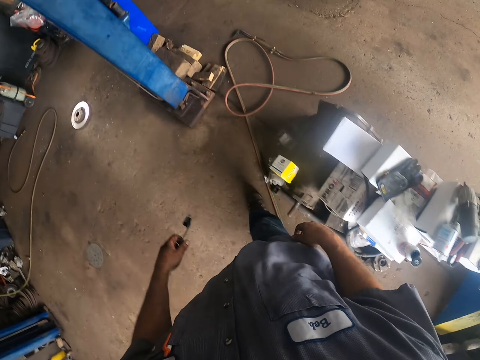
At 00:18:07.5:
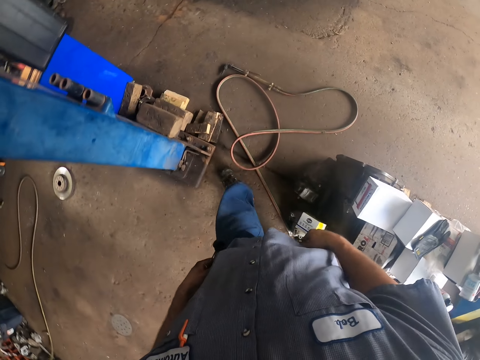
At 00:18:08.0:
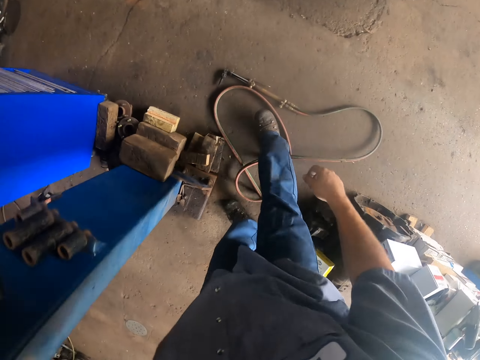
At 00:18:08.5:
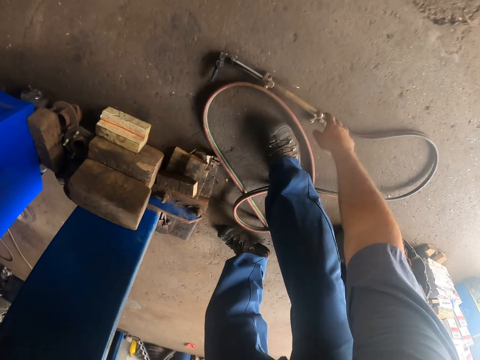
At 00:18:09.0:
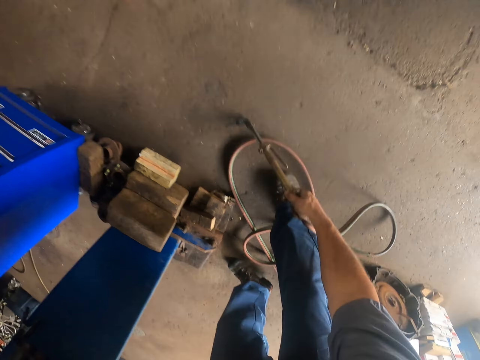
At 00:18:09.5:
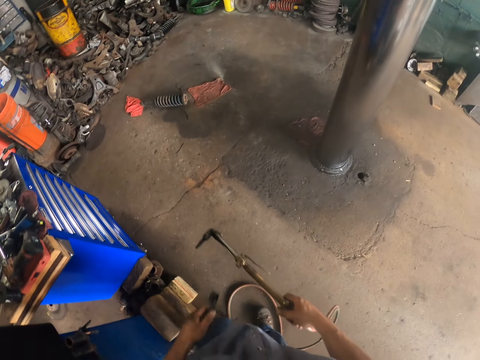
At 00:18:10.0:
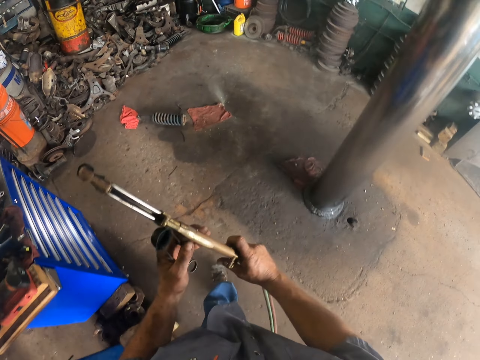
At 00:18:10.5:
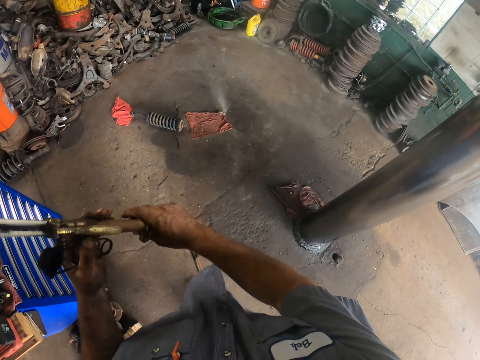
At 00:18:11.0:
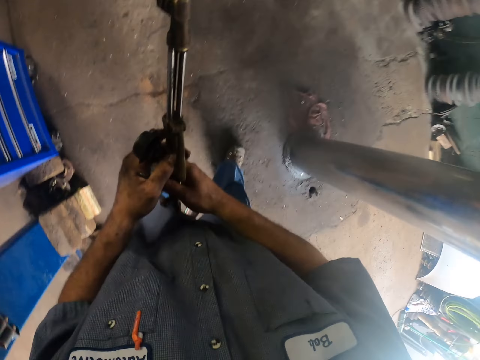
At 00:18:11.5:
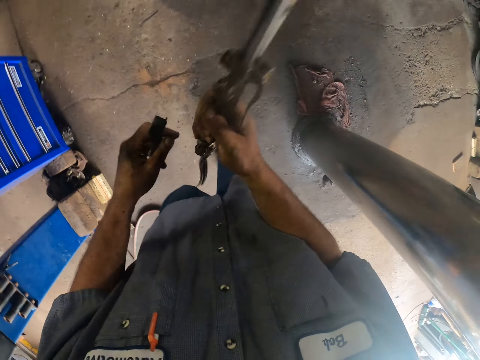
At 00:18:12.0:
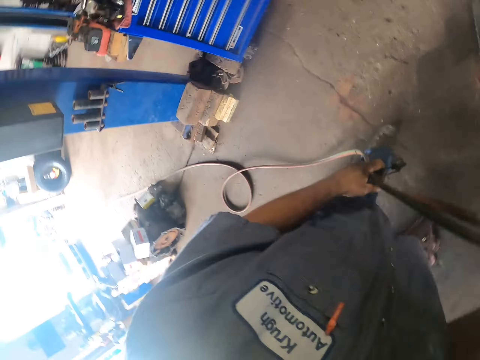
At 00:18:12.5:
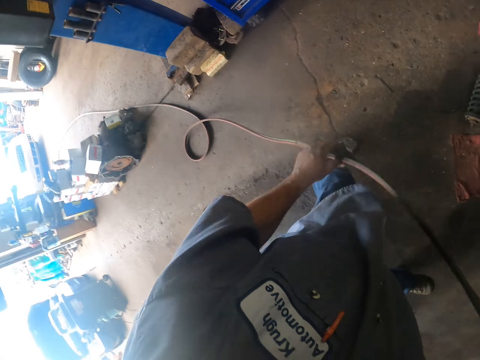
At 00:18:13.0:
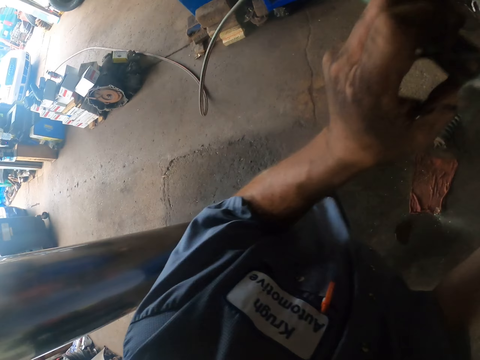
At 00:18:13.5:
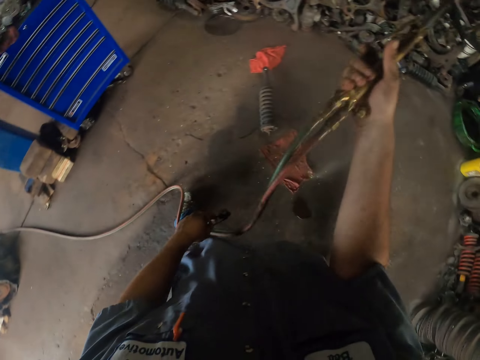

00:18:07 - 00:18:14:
The camera wearer picks up the gas nozzle.

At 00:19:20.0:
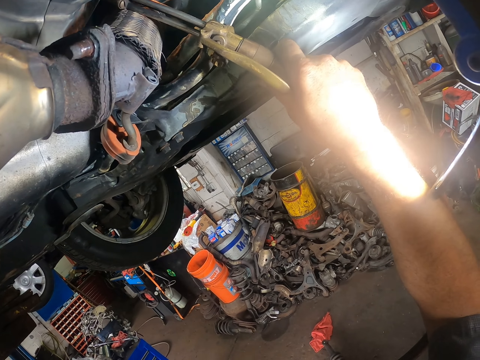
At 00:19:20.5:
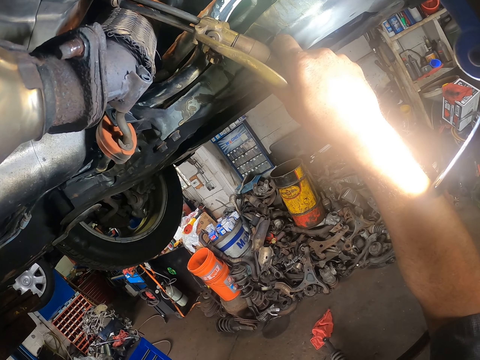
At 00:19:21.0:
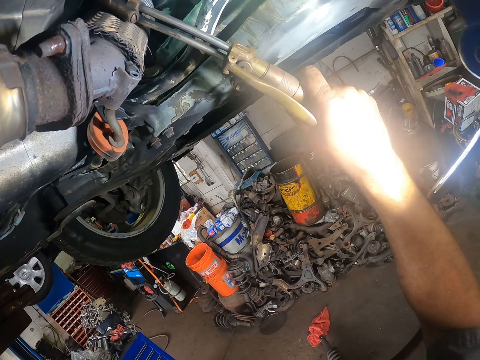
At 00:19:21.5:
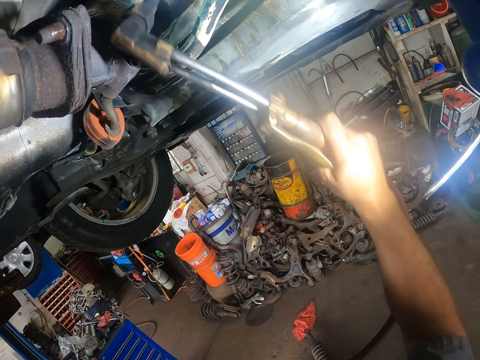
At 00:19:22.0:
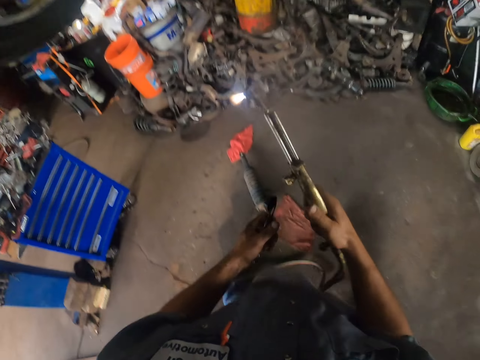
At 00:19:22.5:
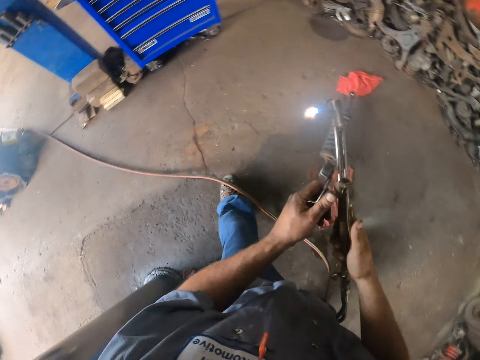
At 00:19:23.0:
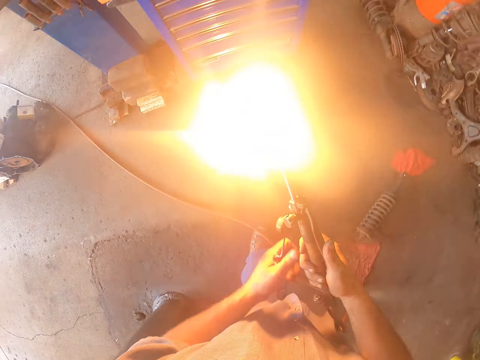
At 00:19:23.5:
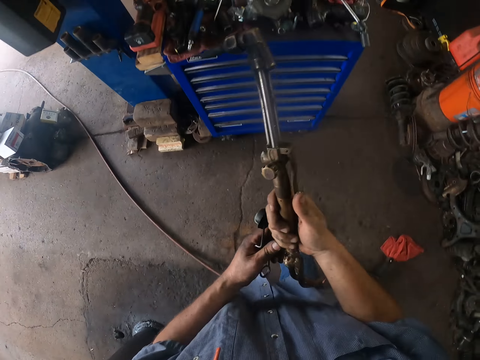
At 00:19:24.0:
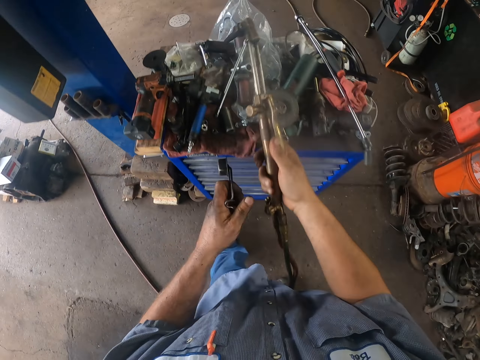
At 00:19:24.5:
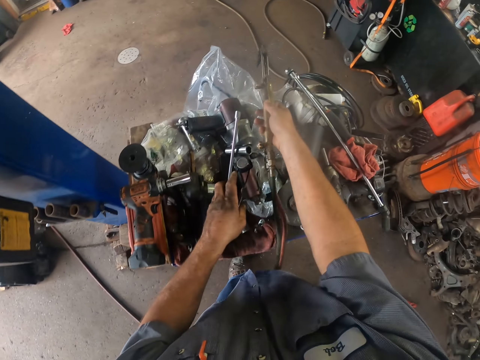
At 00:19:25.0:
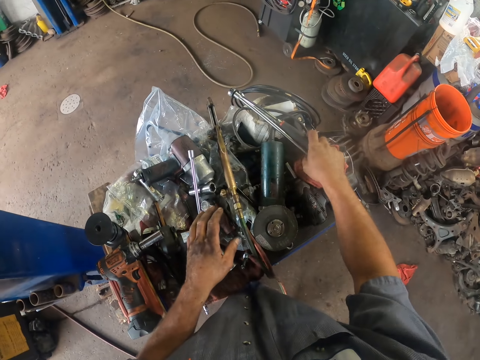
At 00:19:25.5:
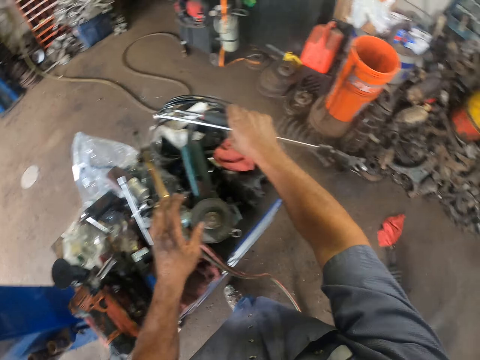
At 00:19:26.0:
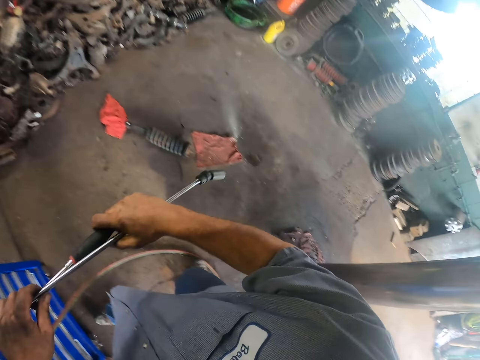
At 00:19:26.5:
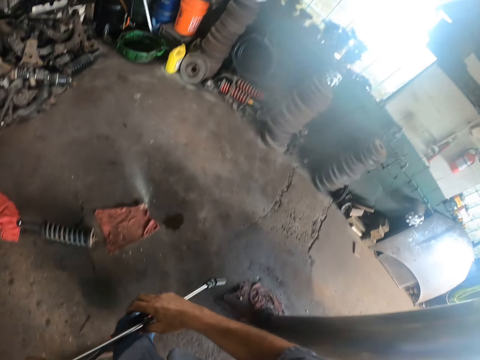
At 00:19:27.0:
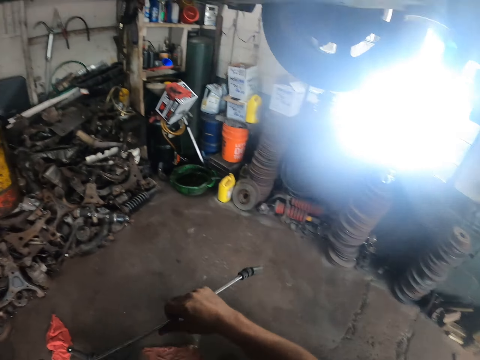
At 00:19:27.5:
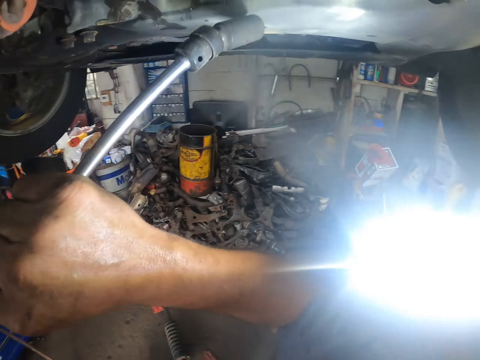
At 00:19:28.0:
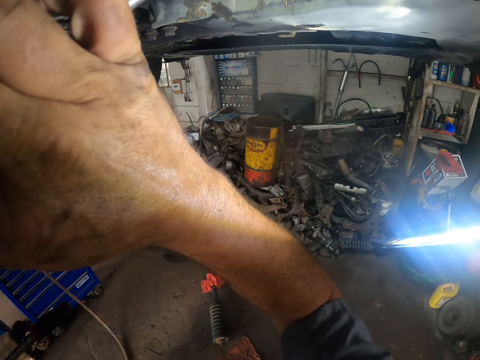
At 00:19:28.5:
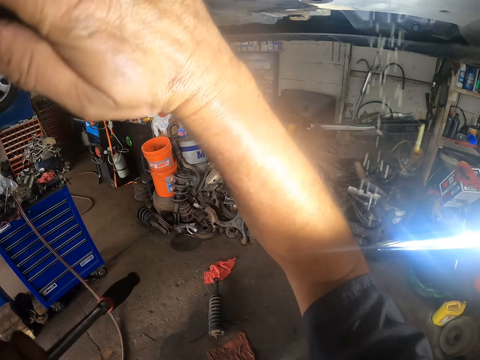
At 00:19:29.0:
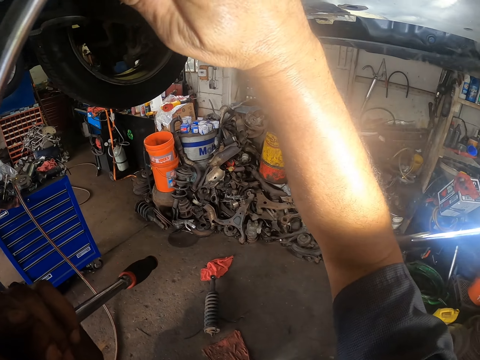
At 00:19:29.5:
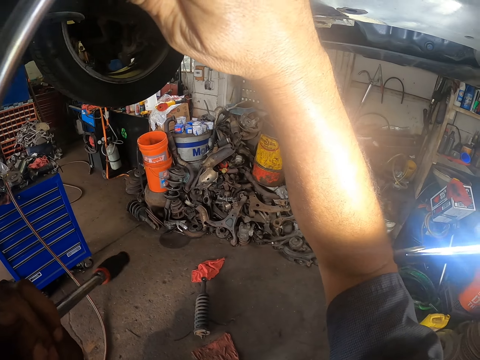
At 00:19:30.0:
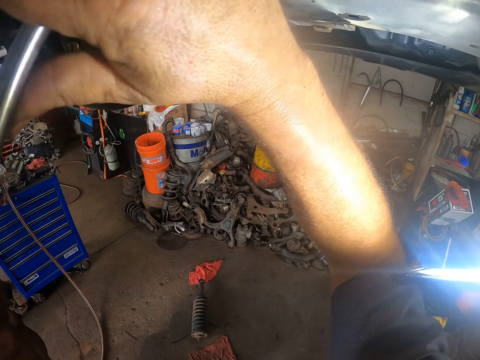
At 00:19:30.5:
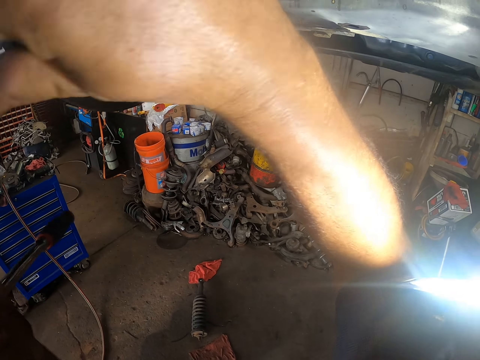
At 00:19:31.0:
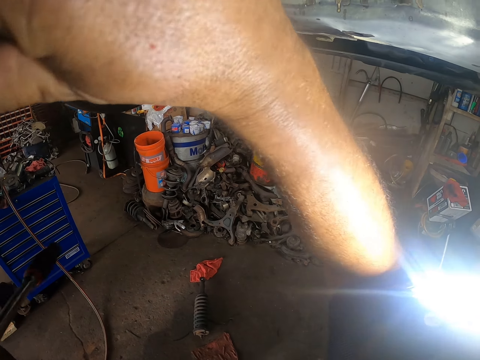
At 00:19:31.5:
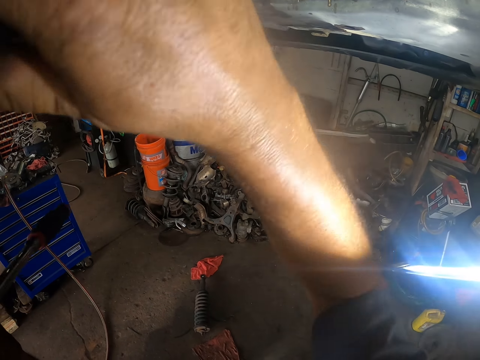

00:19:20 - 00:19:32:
The camera wearer removes something. He stops welding under the car. He switches off the welding gun. He puts the welding gun and blow torch on the tool box. He takes a ratchet wrench or metal. He walks. He moves his hands up. He pushes the metal inside something. He uses the ratchet wrench under the car.

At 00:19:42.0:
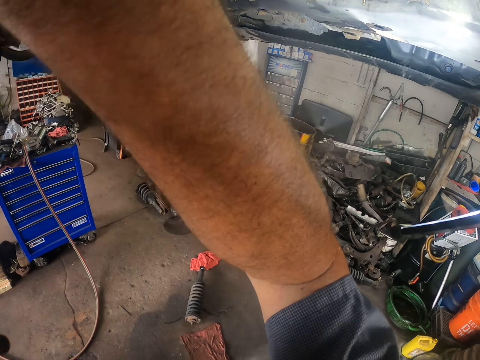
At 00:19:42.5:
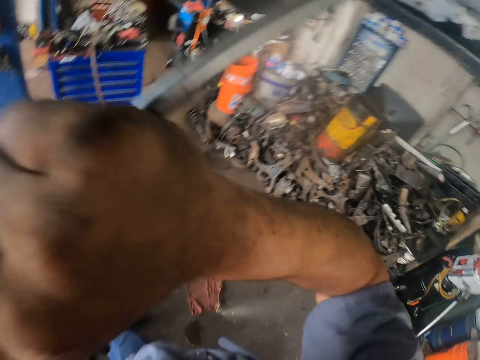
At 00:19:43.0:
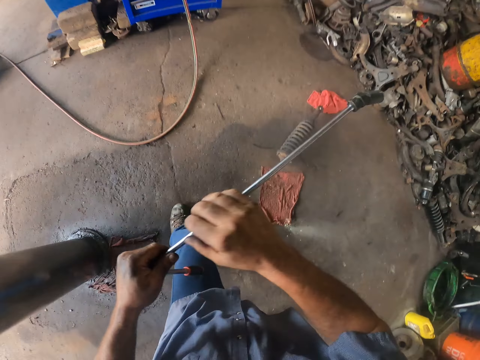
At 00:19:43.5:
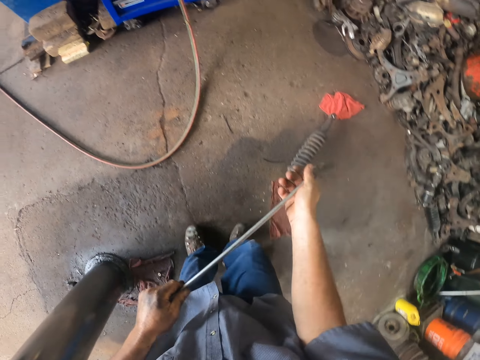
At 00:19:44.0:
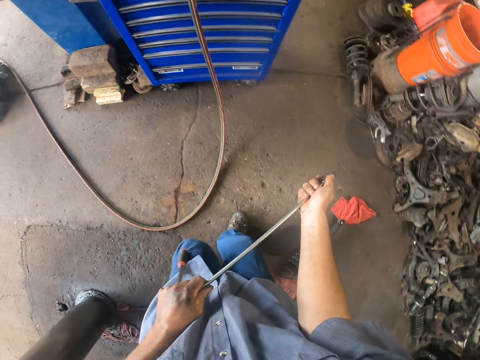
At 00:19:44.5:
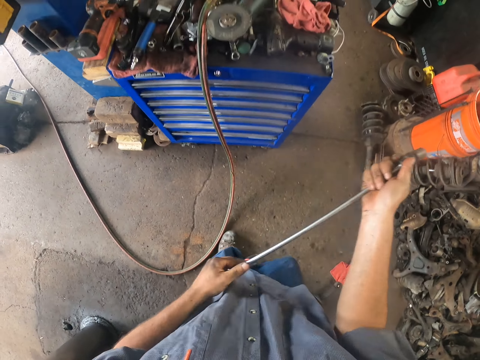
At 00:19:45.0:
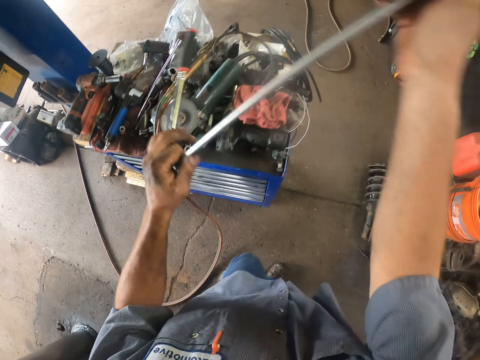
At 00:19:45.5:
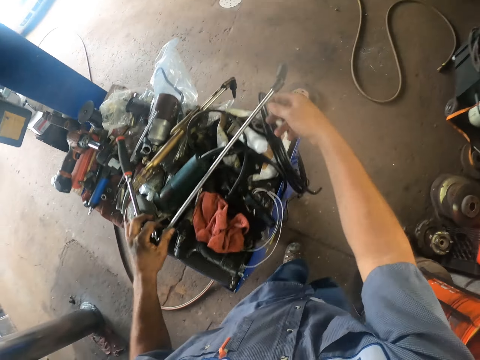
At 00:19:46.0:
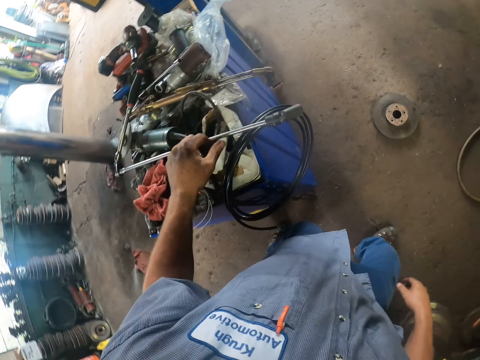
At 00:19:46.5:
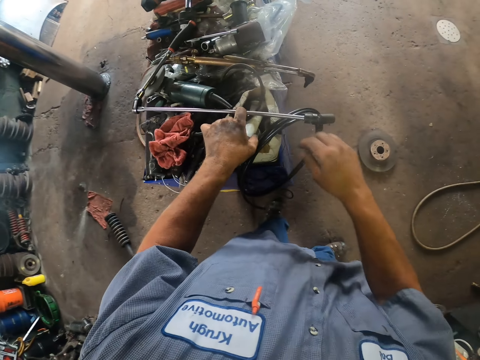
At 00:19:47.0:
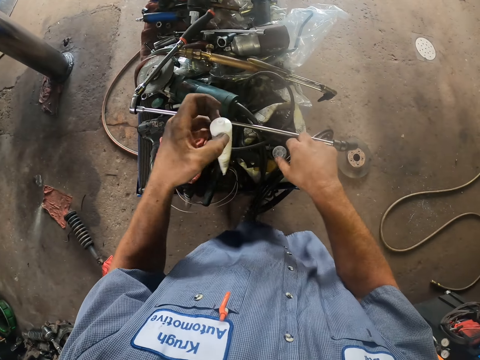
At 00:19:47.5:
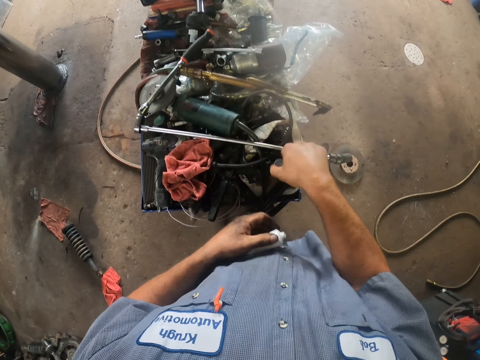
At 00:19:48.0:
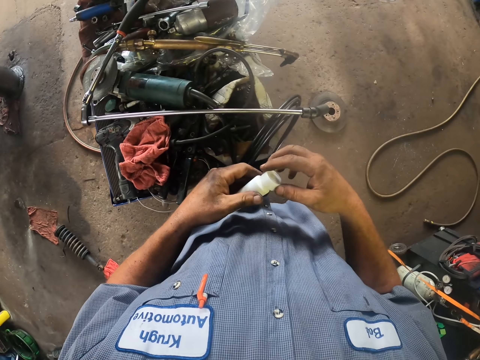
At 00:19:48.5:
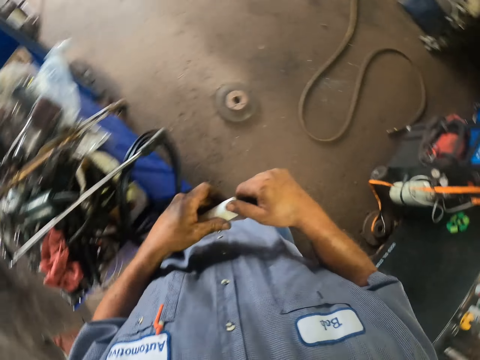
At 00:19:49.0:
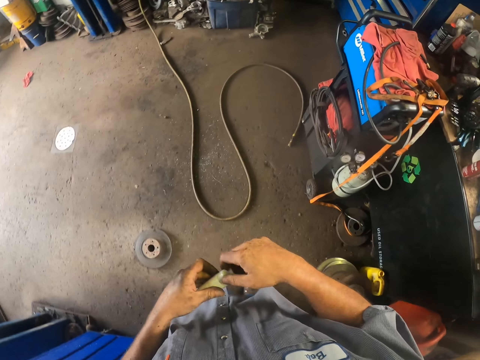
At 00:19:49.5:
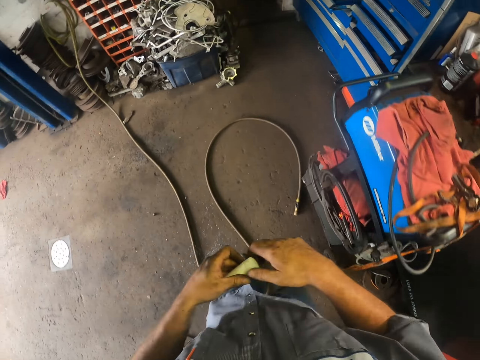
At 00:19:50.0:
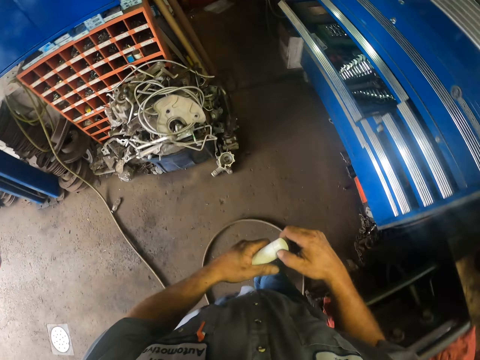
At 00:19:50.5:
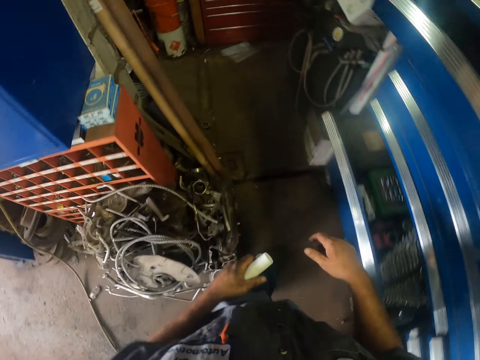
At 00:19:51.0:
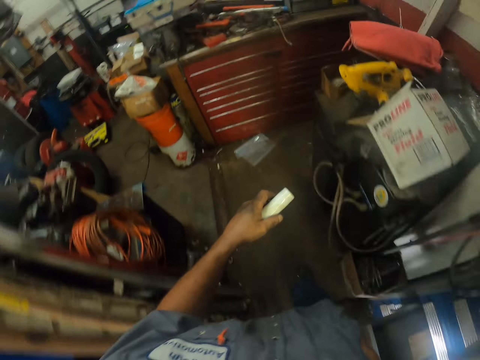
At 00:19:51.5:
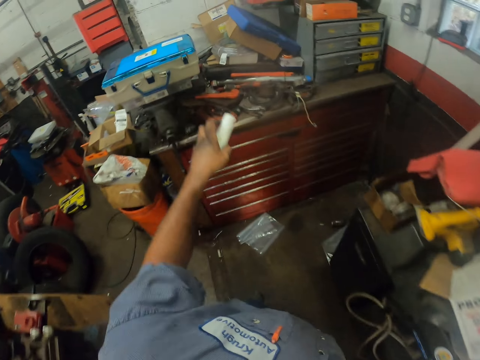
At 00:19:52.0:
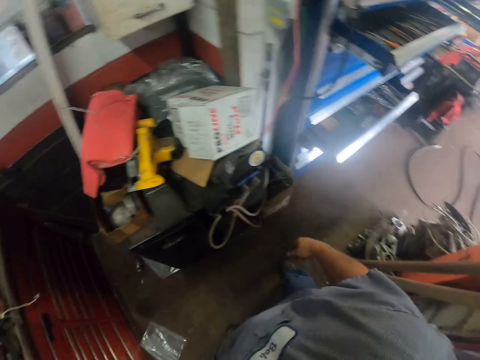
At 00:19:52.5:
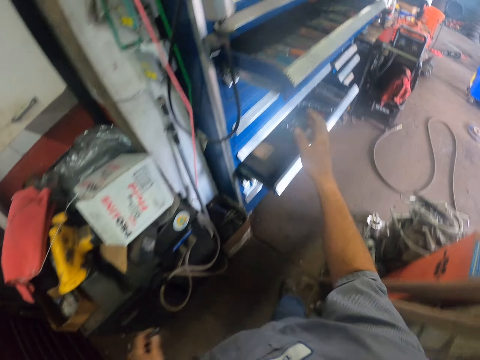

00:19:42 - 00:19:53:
The camera wearer removes the metal. He moves his hand, holds the metal, and walks. He puts the metal on a cabinet. He walks. He picks up a bottle. He moves his hand. He picks up a cap. He closes the bottle. He walks. He moves his hand. He puts the bottle on the cabinet. He moves his hand.
